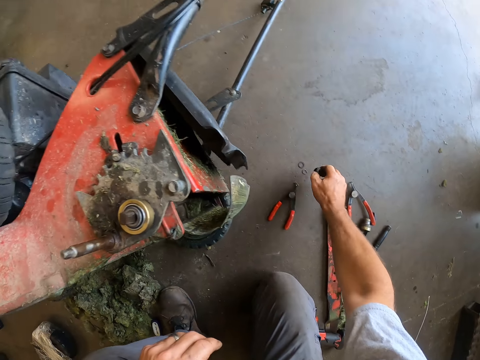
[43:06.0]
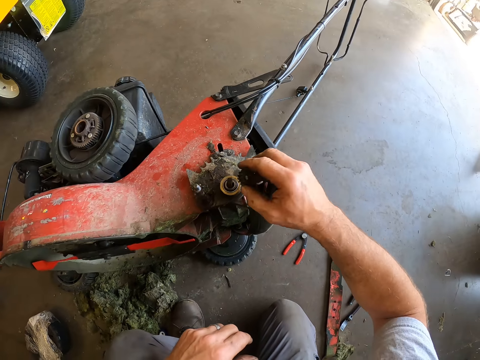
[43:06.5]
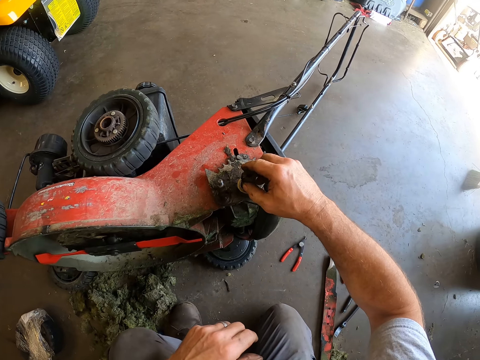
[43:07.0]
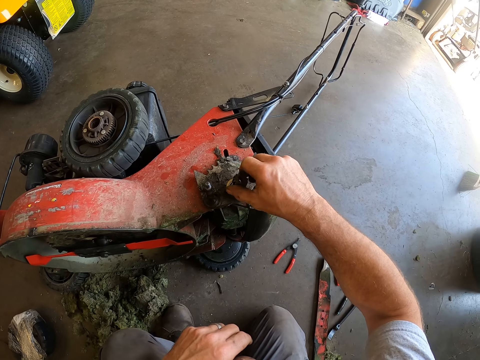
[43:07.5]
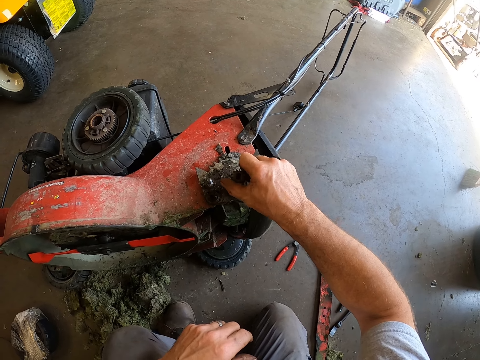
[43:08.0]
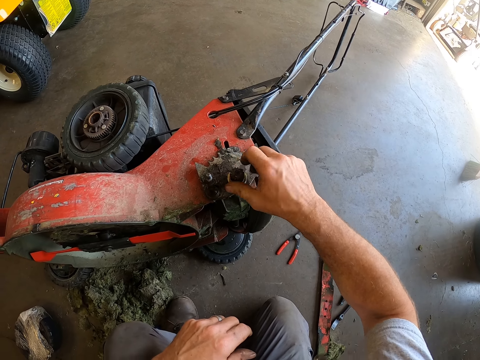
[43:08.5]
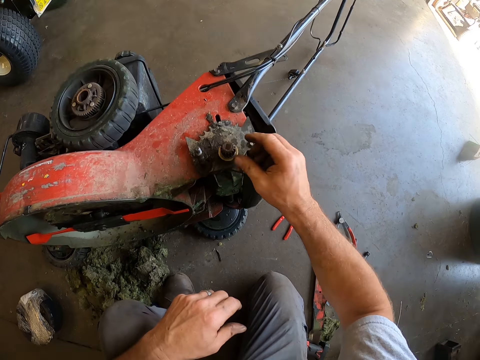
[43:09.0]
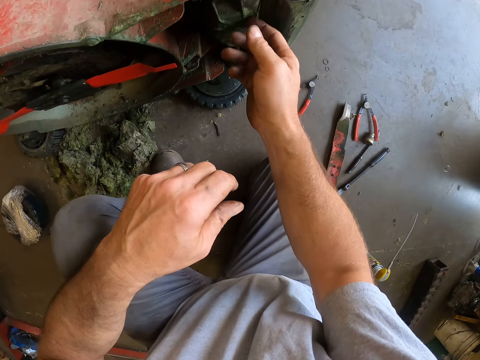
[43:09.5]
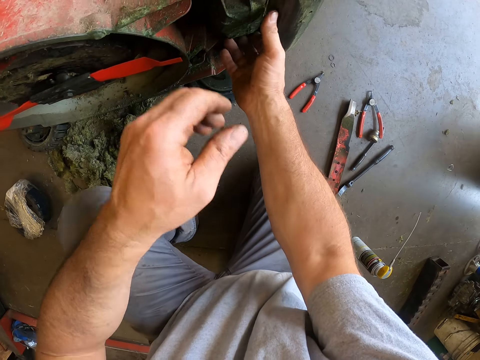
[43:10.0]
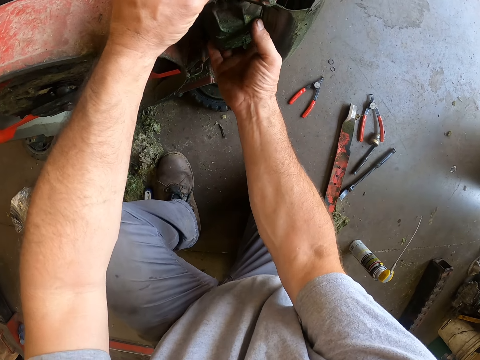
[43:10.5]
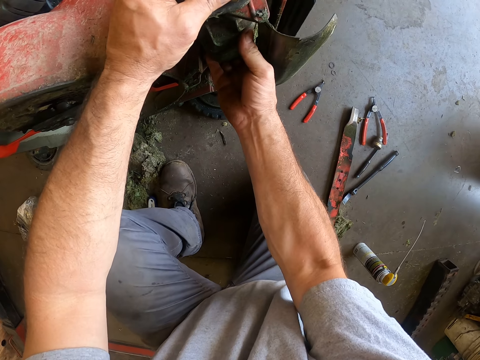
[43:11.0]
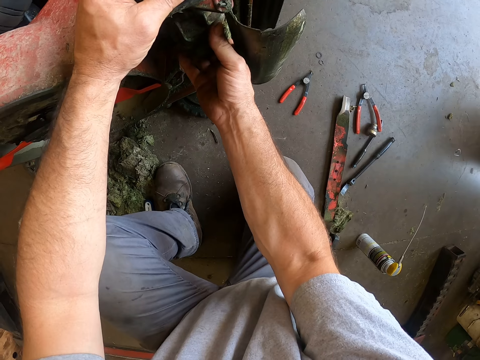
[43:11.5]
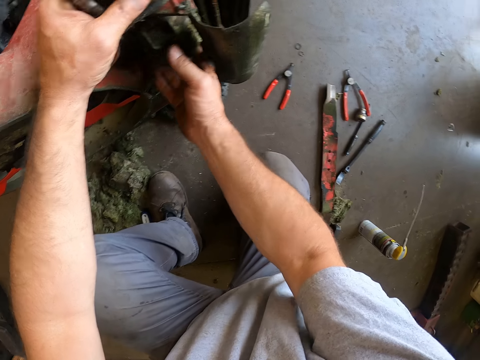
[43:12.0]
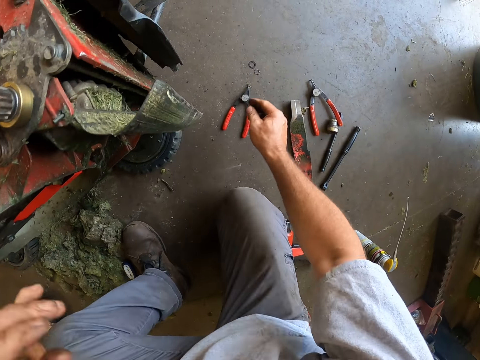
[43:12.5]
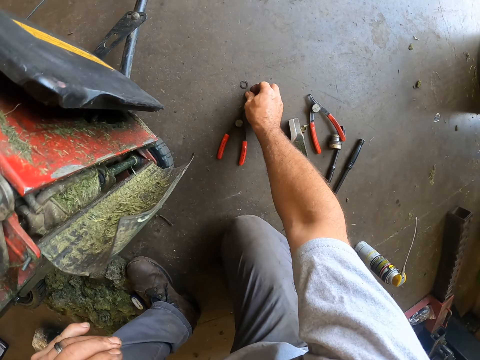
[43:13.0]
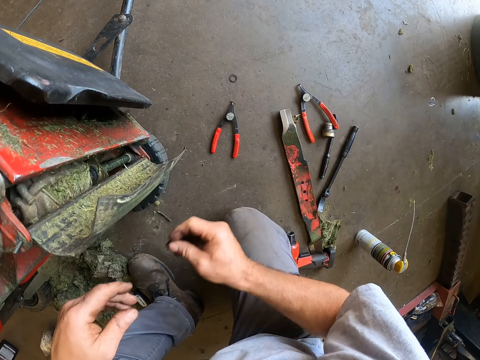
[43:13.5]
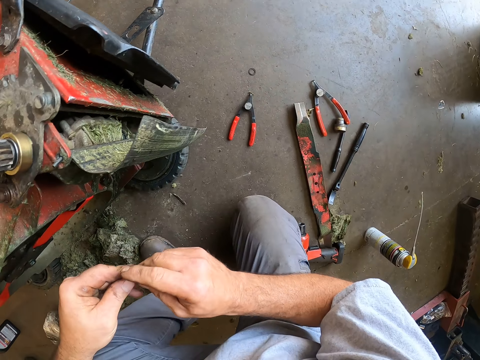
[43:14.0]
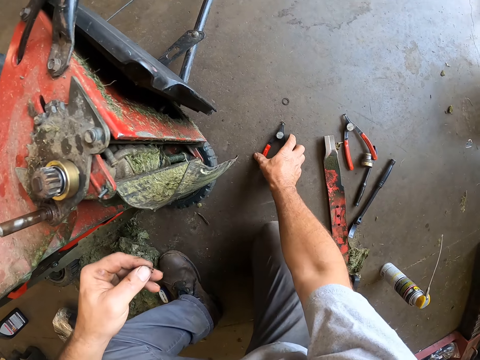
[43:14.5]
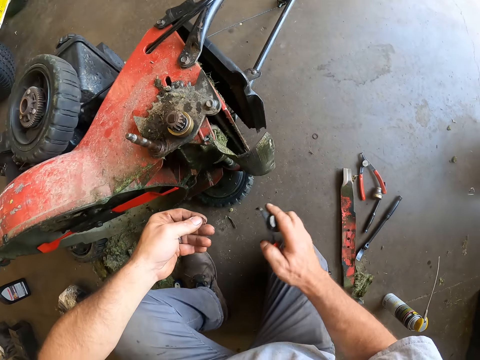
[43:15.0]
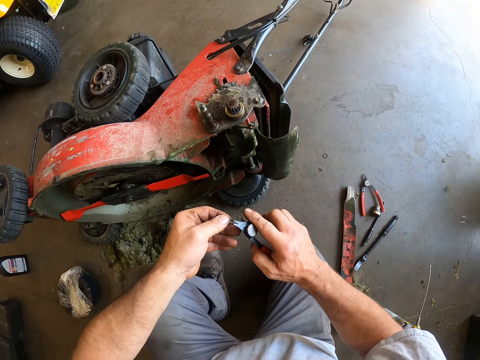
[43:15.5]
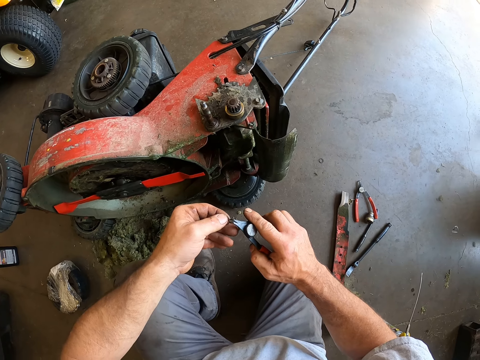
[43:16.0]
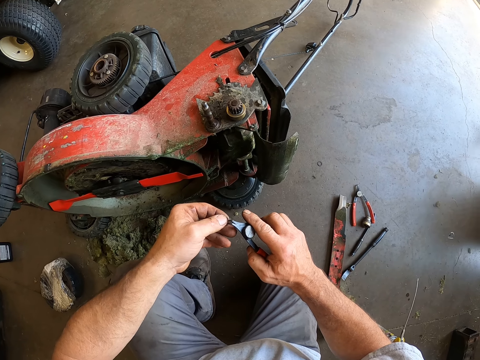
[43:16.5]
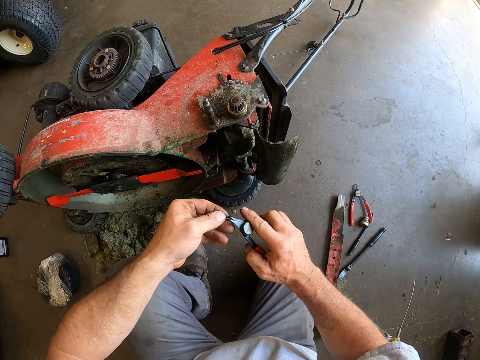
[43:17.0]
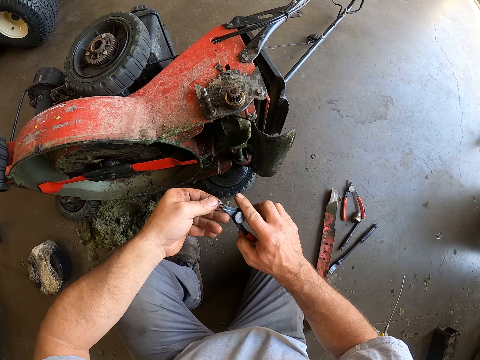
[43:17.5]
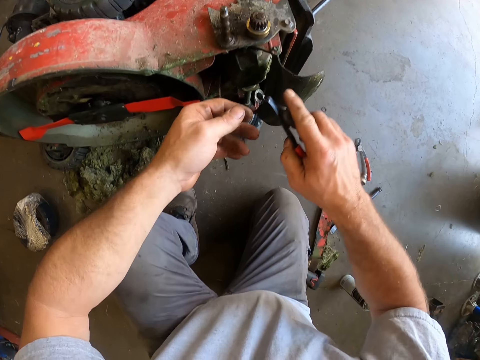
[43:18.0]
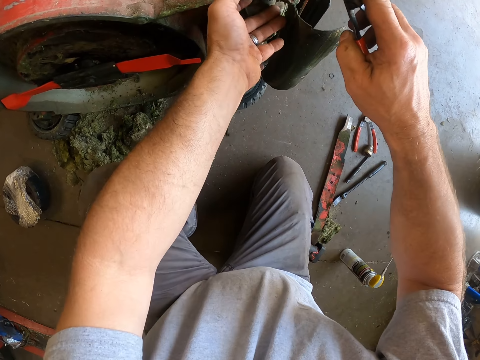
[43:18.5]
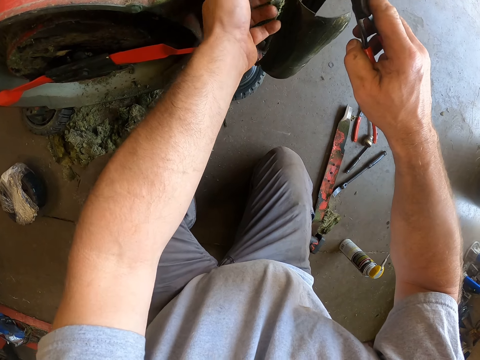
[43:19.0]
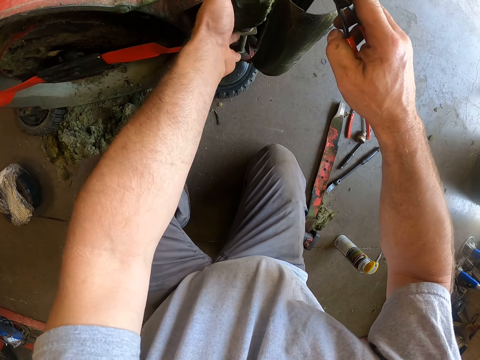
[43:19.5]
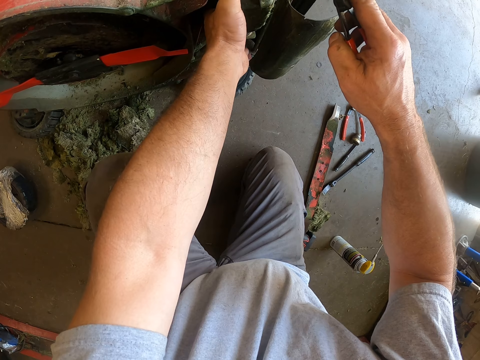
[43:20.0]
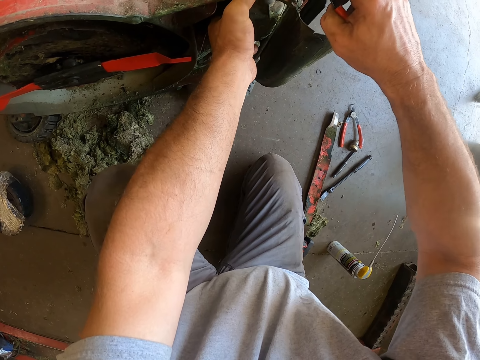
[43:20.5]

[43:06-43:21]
The camera wearer picks up another bolt from the floor. They attach the bolt to the tyre part of the lawn mower. They pick up another bolt from the floor. They pick up a plier from the floor. They attach the bolt to the plier. They adjust the lawn mower blade. They hold the lawn mower.

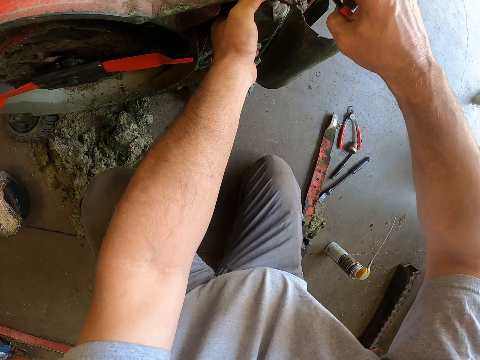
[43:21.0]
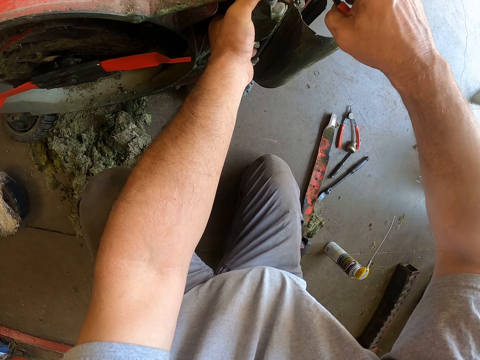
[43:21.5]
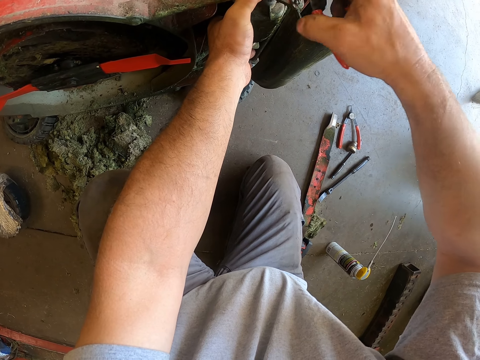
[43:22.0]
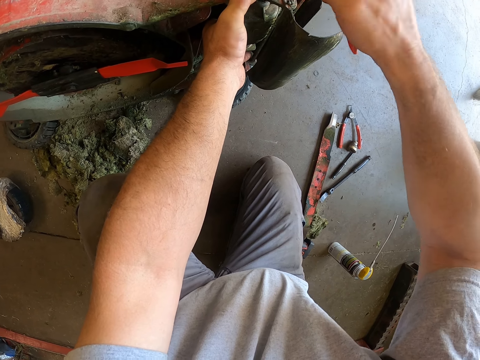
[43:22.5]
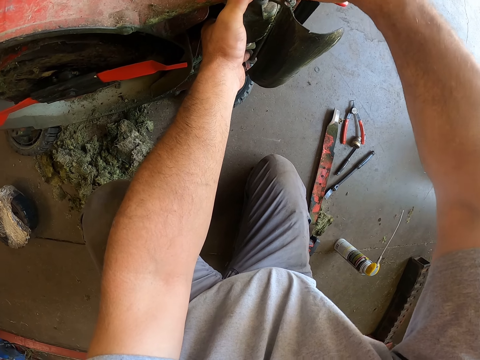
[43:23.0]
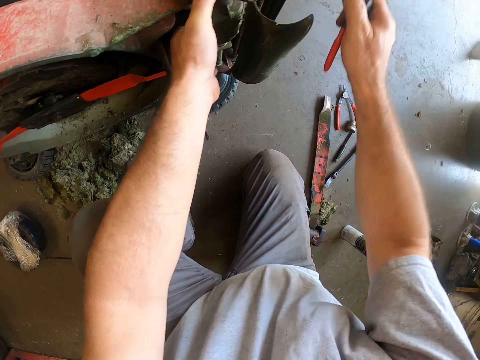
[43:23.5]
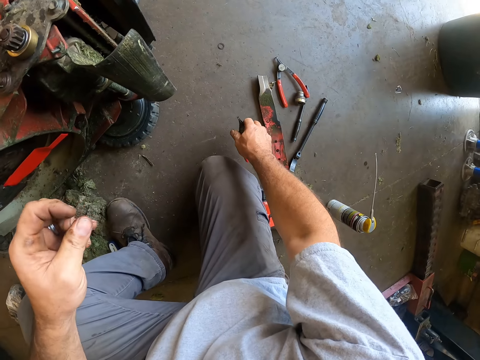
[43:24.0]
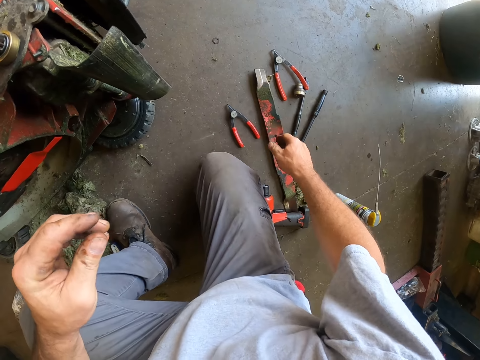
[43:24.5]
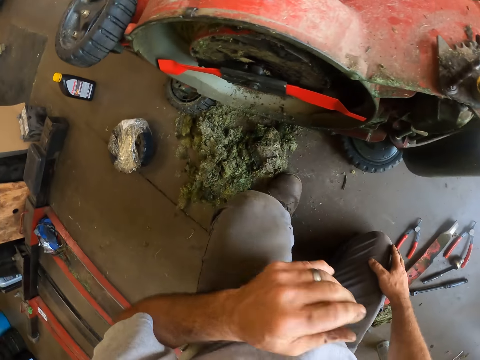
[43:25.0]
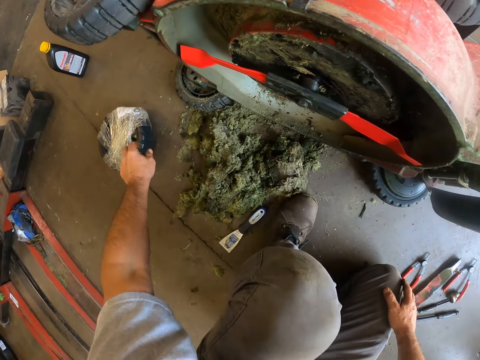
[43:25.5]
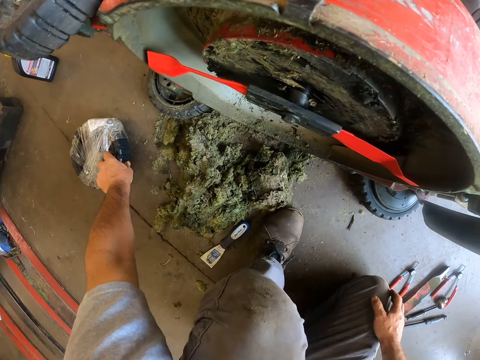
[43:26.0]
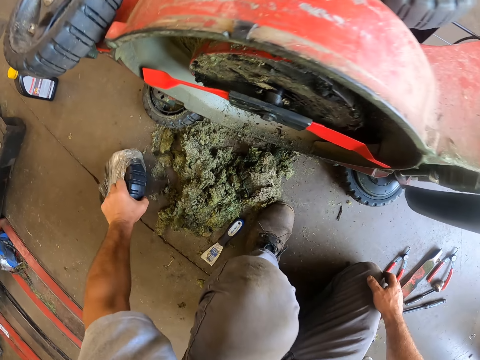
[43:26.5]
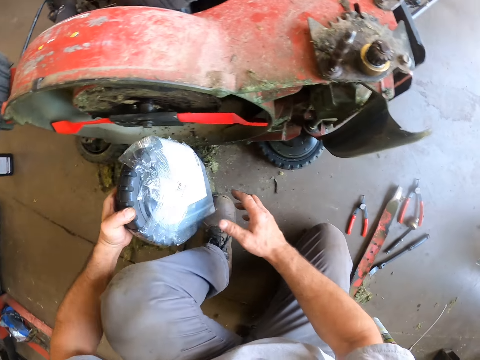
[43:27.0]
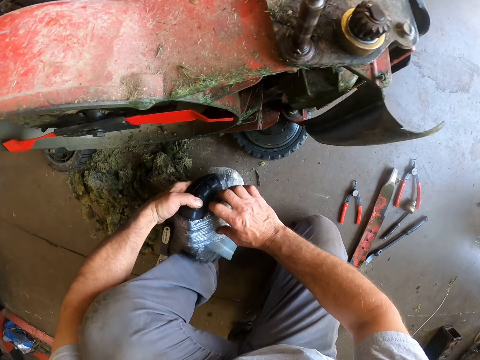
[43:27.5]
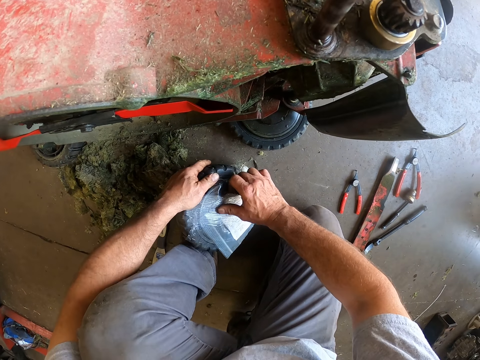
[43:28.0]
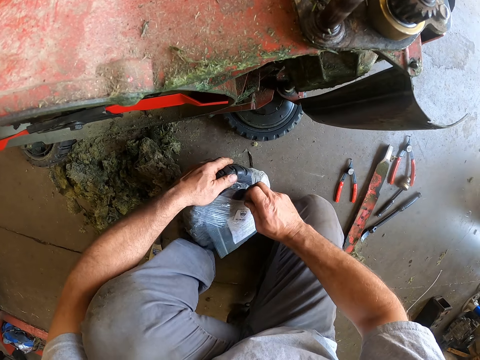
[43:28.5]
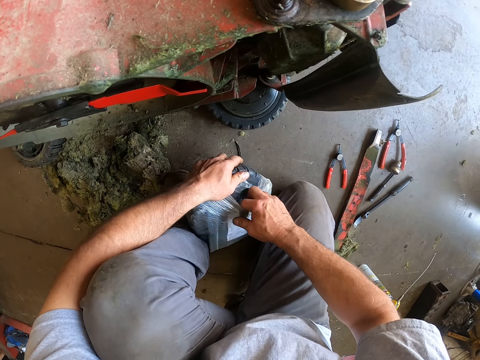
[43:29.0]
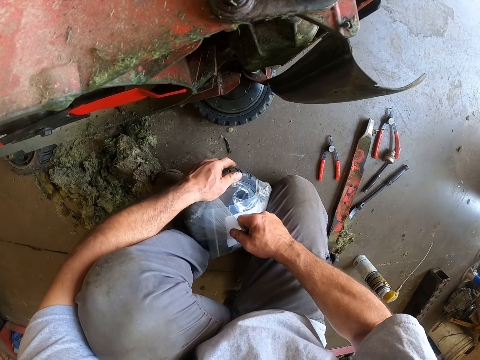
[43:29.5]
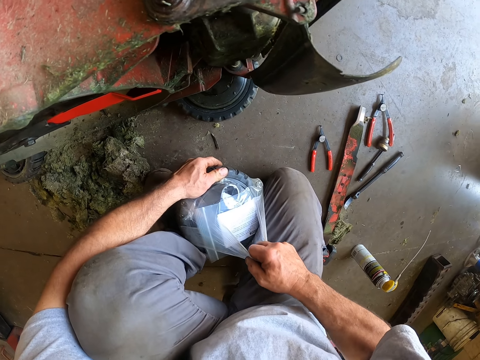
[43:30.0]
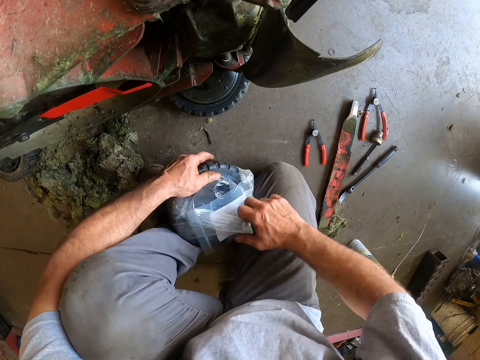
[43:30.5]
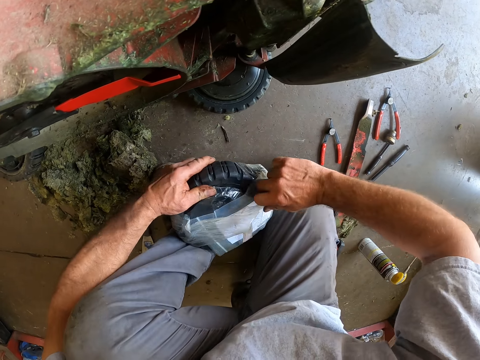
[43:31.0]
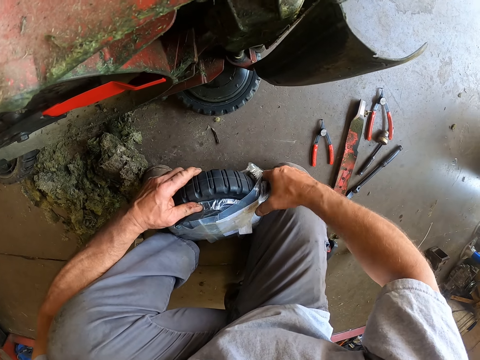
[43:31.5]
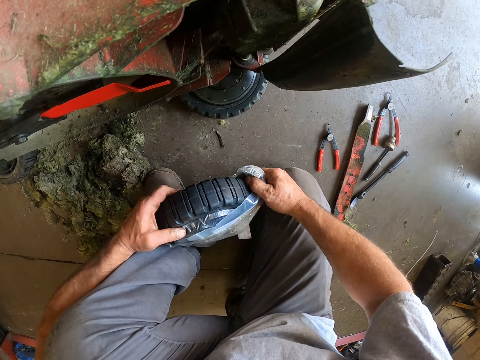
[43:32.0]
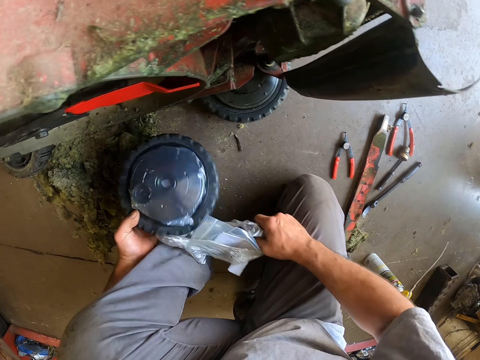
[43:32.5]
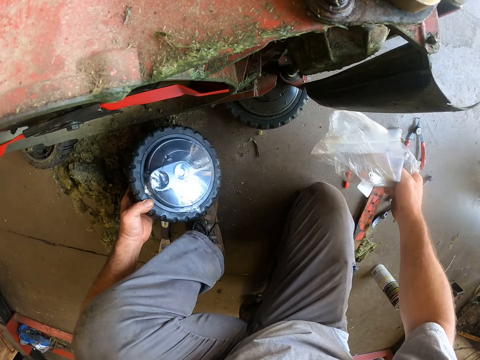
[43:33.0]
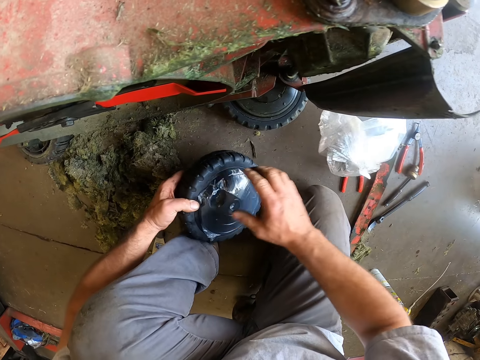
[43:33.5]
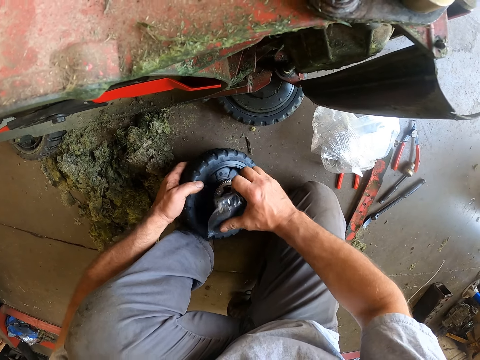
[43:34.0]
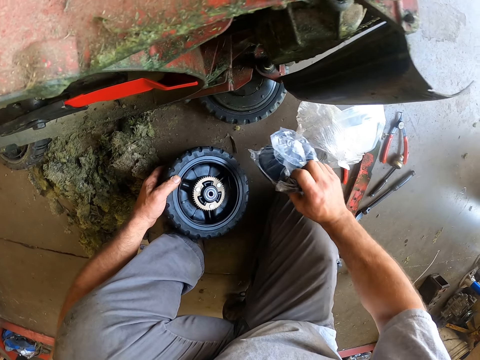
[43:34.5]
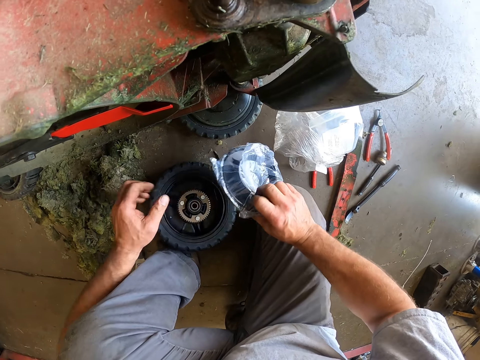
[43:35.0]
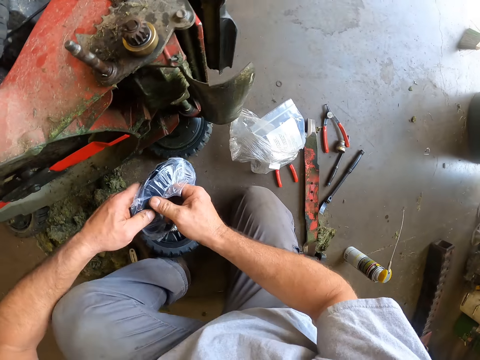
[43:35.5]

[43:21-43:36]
The camera wearer attaches the bolt to the tyre part of the lawn mower with the plier. They drop the plier on the floor. They pick up a tyre from the floor. They remove the nylon or plastic bag on the tyre. They put the plastic bag on the floor. They remove the rim from the tyre. They remove the nylon from the rim of the tyre.
